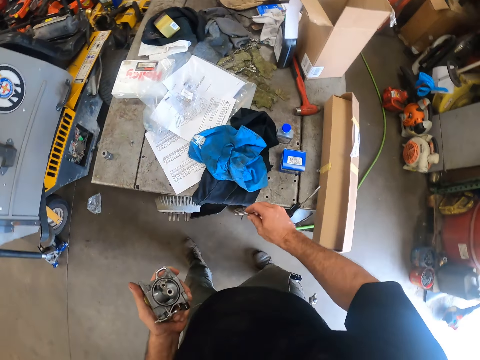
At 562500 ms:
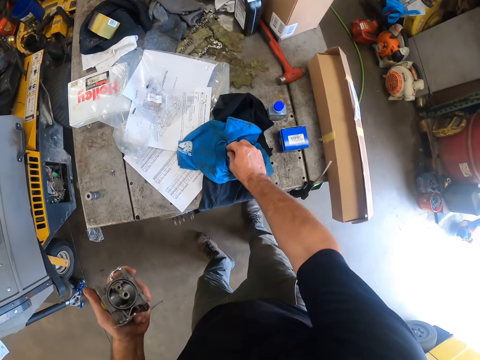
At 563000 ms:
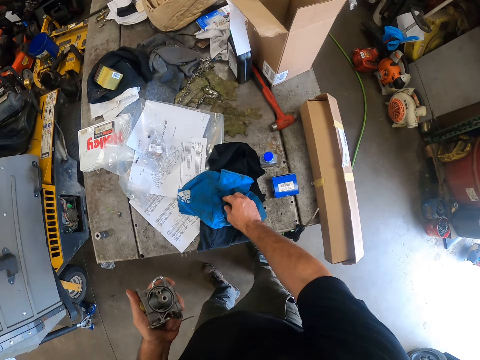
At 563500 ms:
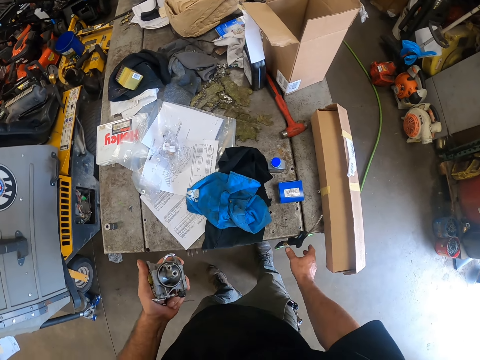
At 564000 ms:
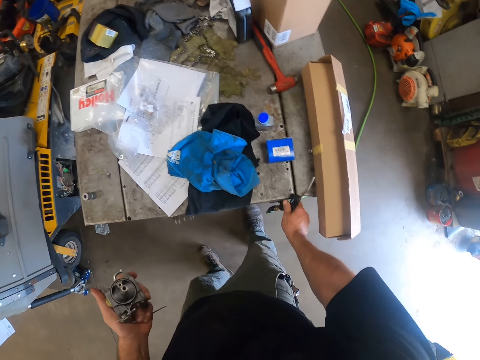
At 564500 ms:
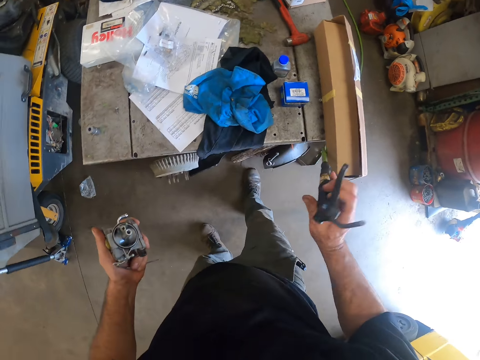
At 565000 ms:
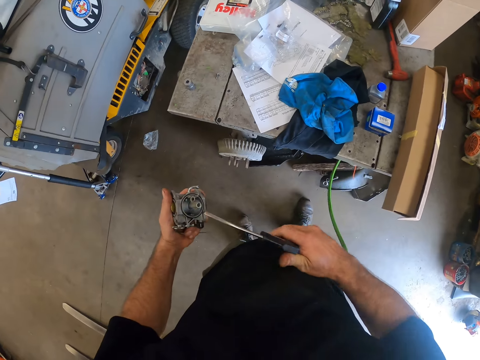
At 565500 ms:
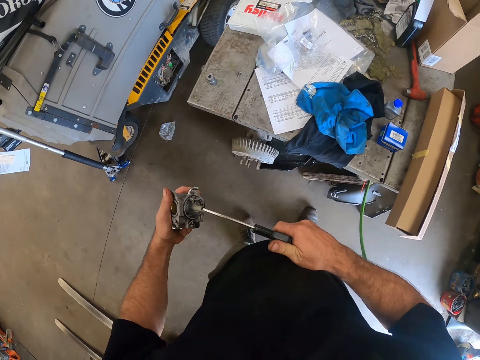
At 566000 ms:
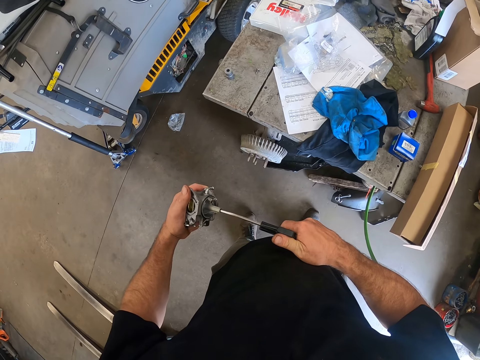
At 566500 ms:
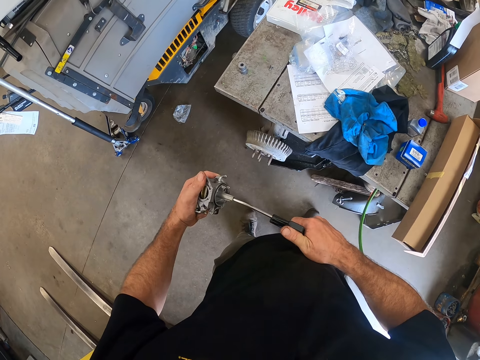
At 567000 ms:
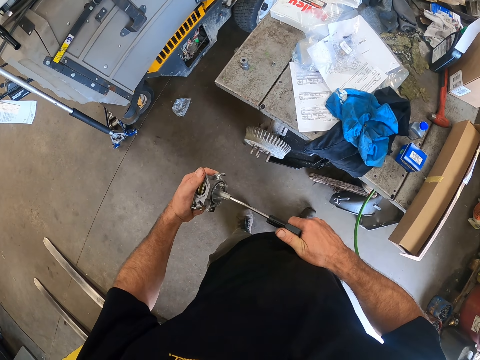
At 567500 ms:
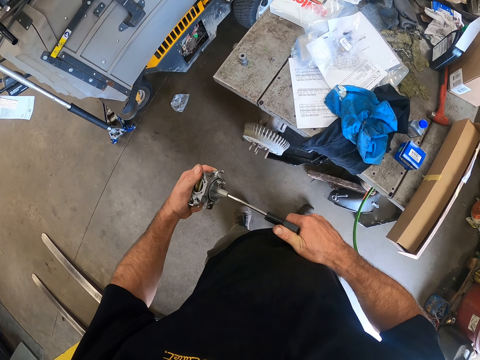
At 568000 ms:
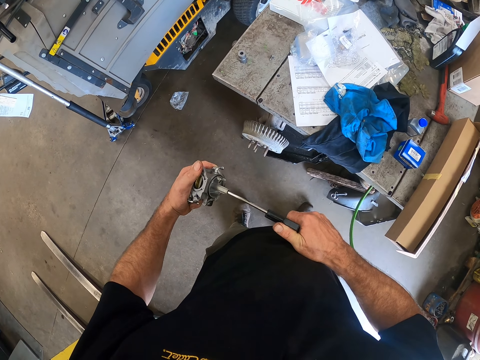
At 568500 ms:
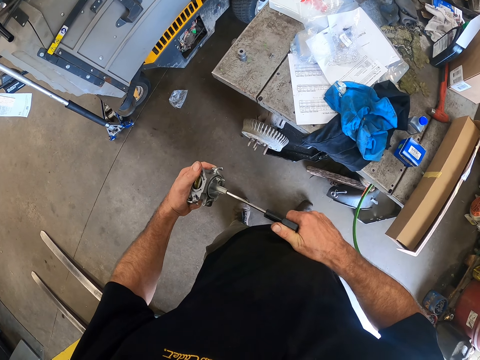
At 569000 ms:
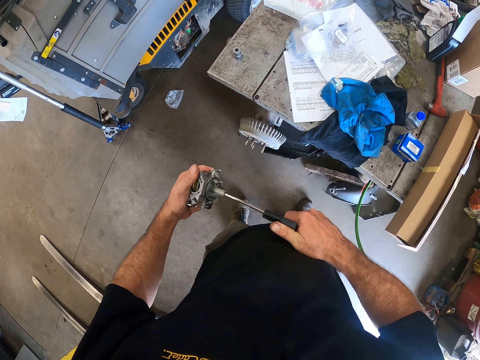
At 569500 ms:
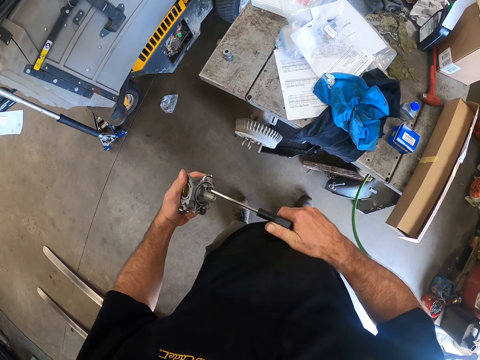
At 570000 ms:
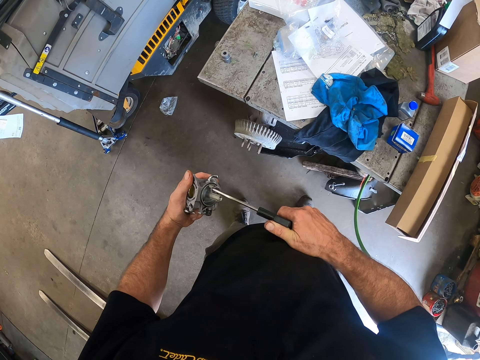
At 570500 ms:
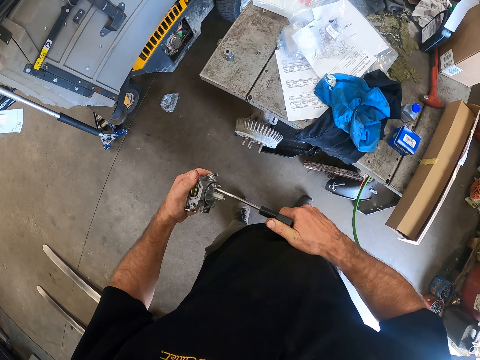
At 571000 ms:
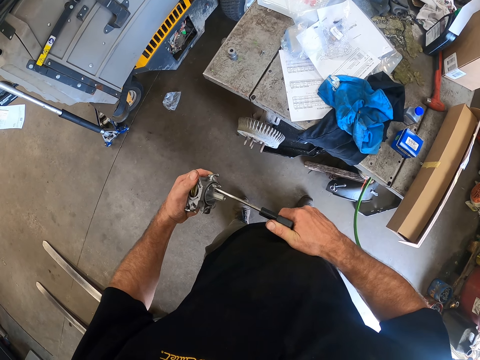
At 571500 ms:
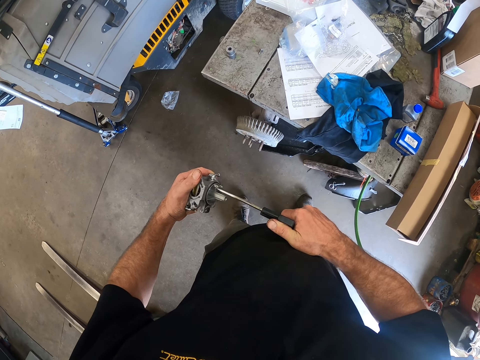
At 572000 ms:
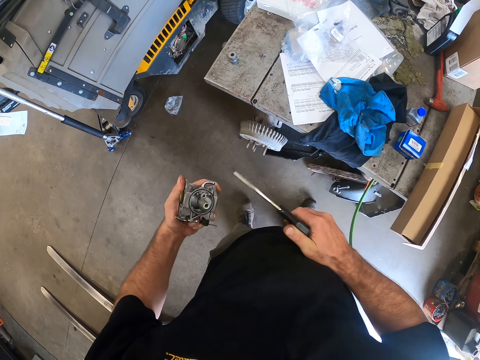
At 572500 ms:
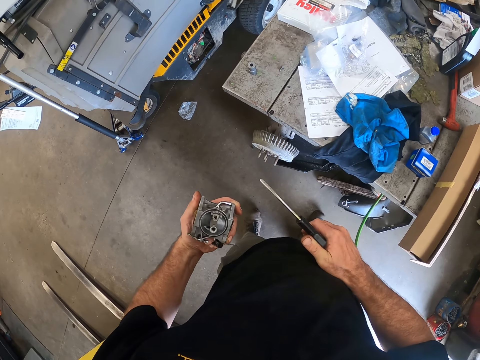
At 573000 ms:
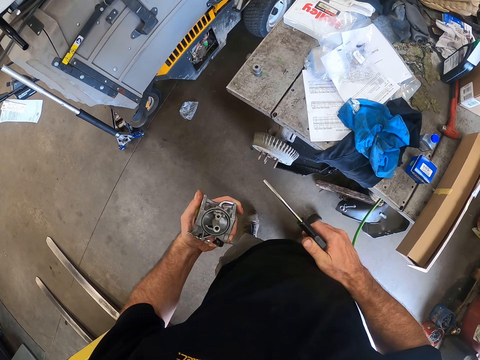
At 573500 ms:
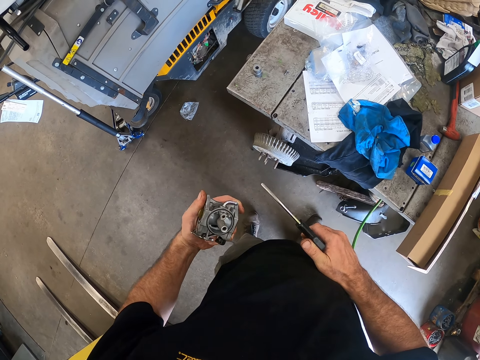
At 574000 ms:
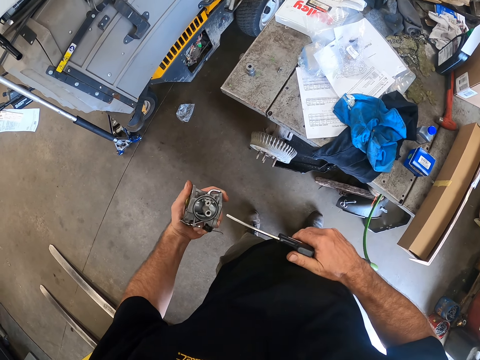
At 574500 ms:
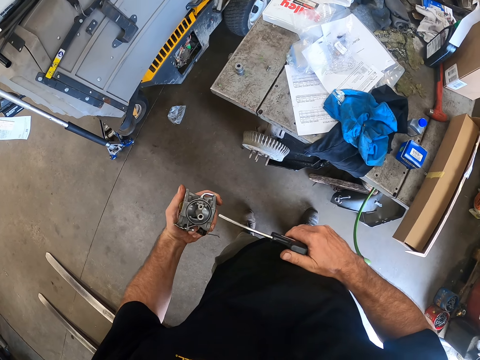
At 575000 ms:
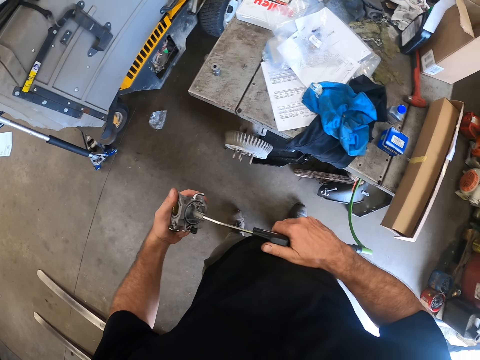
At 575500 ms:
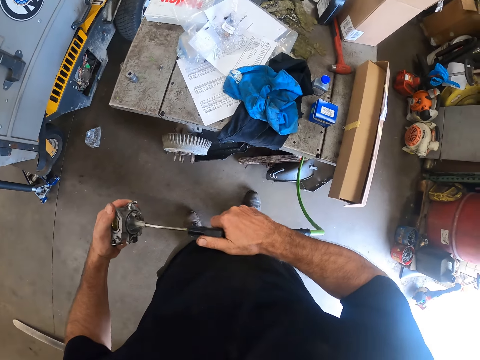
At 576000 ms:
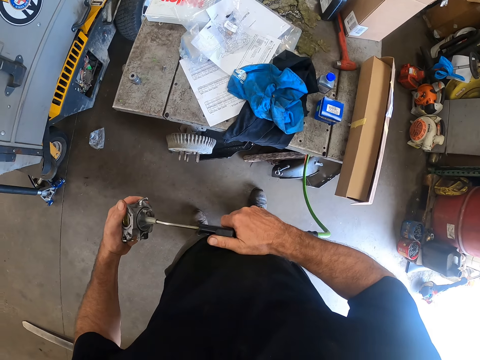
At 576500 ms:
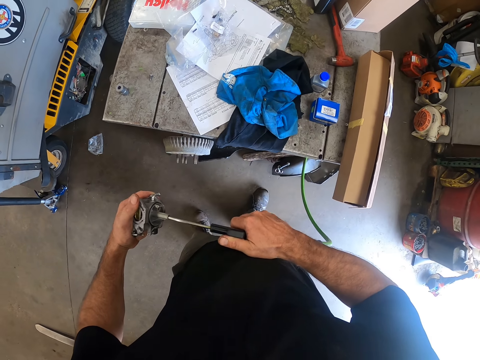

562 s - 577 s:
The camera wearer drops a nut or bolt in his right hand on a cloth. He grabs a hose or air dust blower on the table with his right hand. He pulls the air dust blower. He flushes the mechanism device in his left hand with the hose. He stares at something on the left hand. He blows something with the air dust blower.

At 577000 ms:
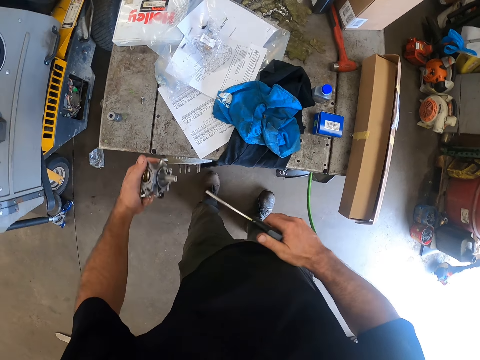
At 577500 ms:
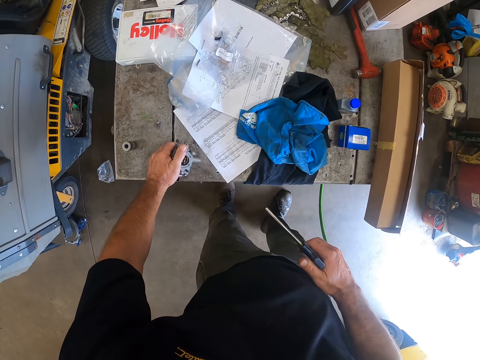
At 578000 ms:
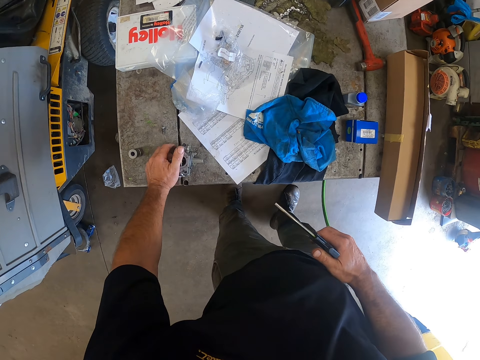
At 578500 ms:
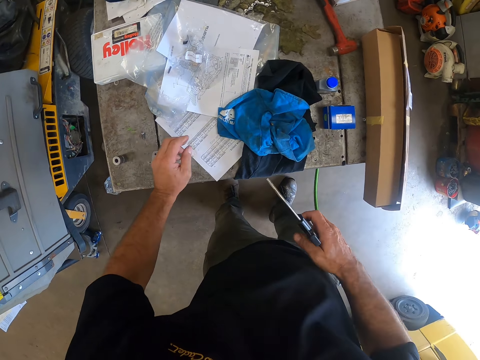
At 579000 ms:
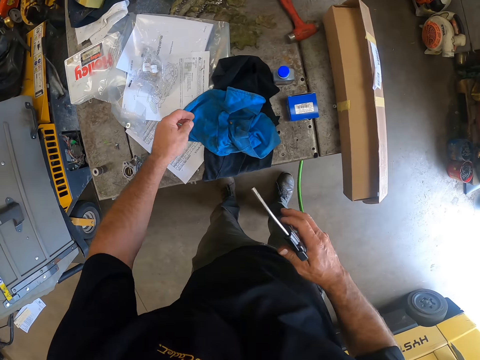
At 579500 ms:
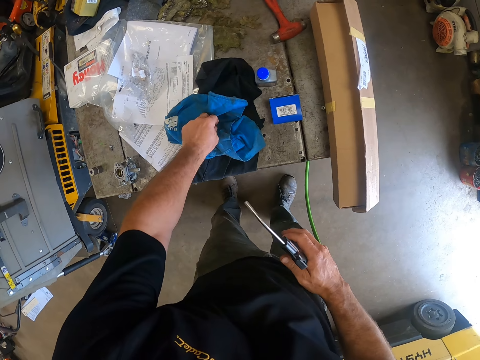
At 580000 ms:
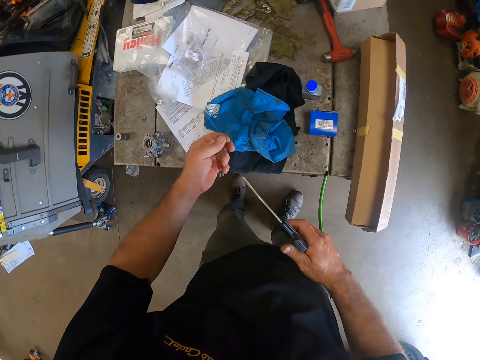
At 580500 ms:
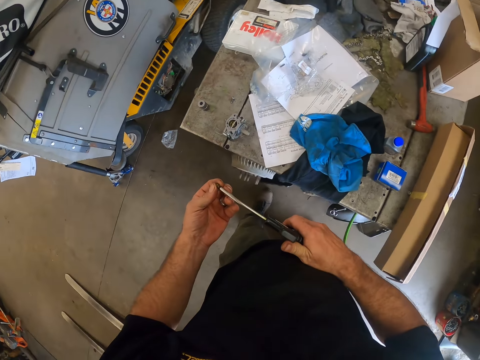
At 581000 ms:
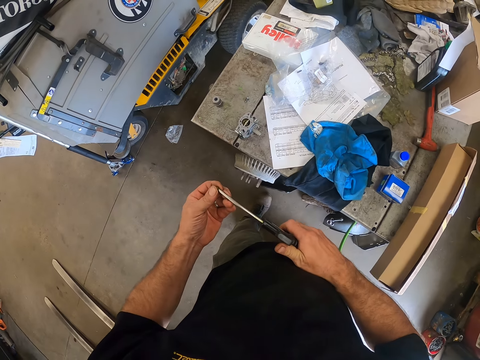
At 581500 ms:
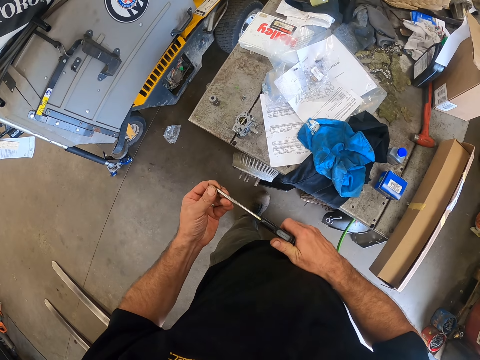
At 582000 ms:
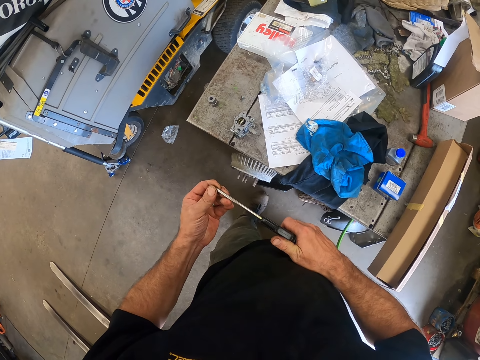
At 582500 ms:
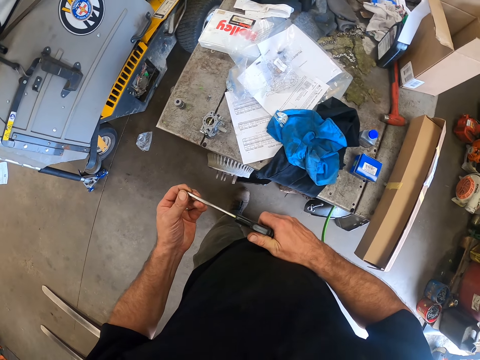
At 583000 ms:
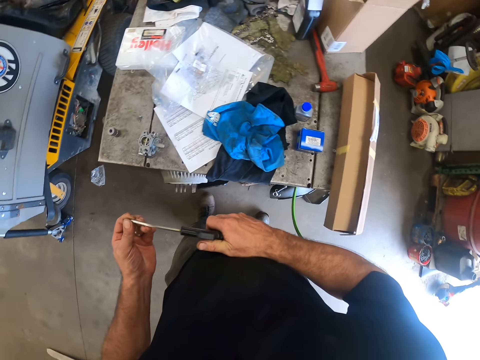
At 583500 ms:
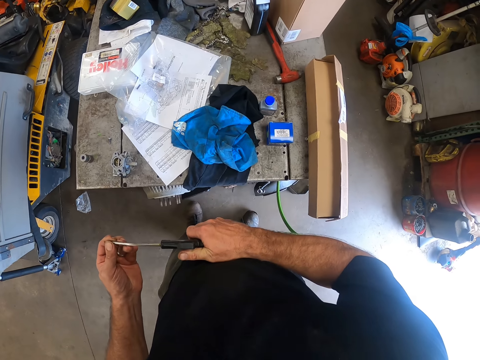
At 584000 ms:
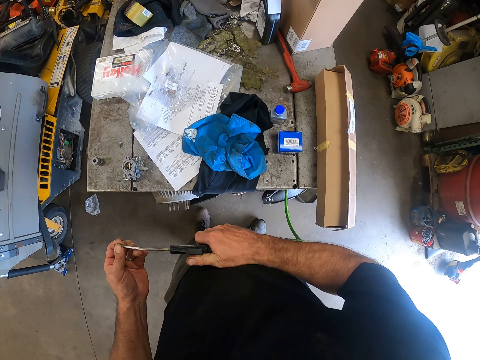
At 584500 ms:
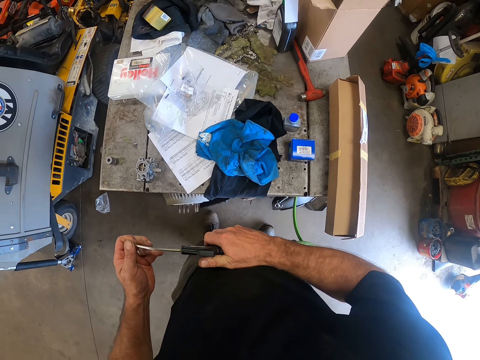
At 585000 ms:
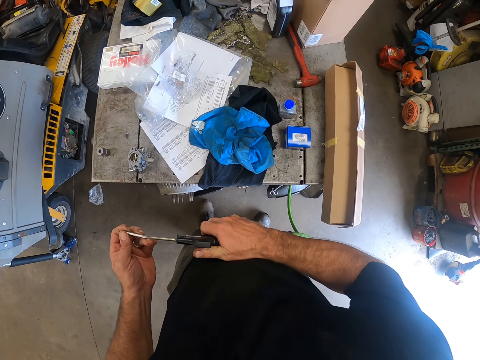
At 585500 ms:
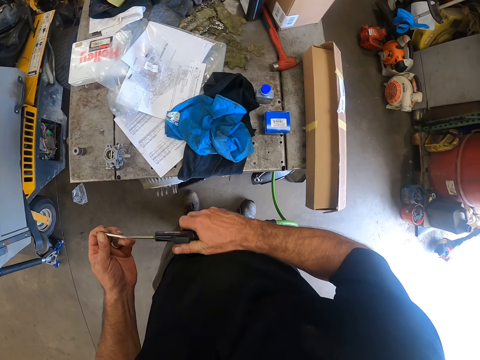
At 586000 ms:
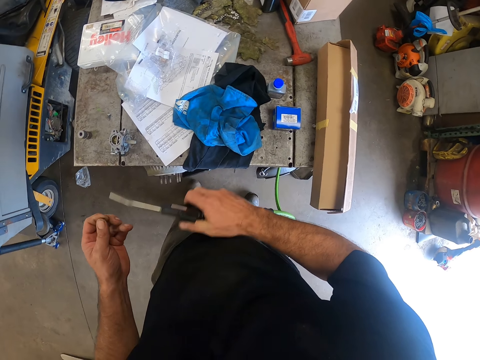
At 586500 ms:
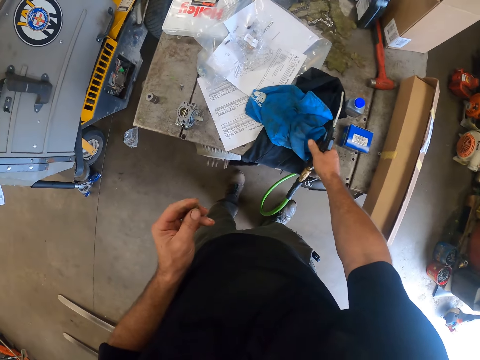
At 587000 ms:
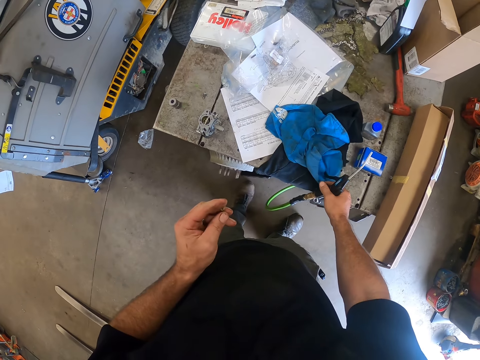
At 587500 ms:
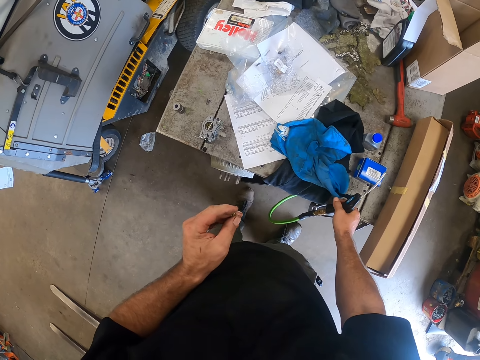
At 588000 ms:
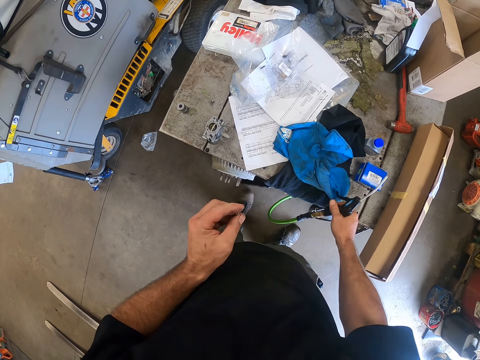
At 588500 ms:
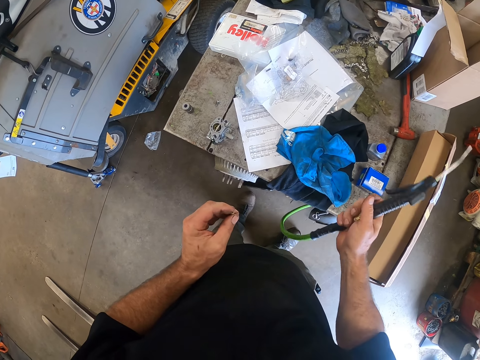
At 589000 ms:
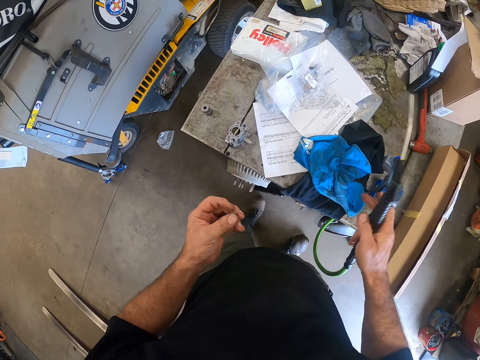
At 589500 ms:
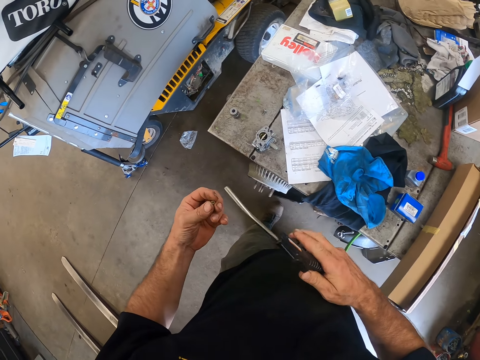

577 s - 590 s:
The camera wearer drops the mechanism device on the table. He takes the nut from the cloth on the table with his right hand. He flushes the nut with the hose in his right hand. He looks around the workshop. He touches the piece of cloth on the table.
